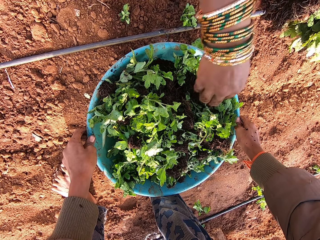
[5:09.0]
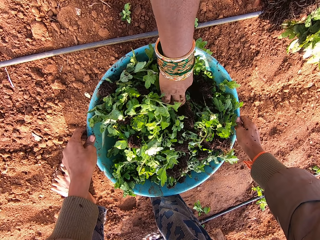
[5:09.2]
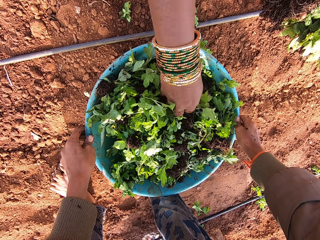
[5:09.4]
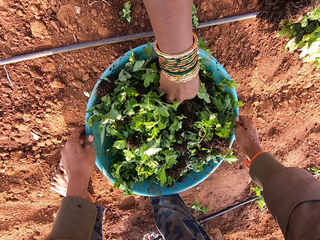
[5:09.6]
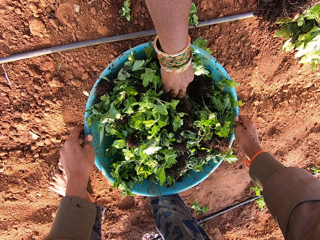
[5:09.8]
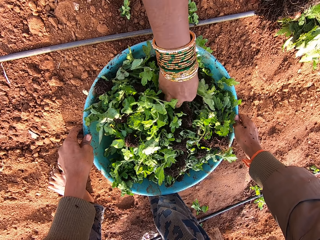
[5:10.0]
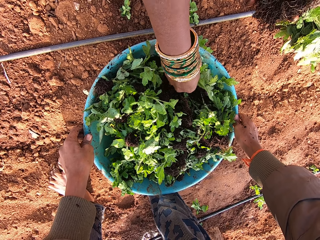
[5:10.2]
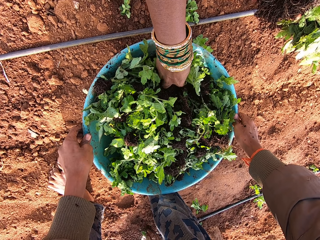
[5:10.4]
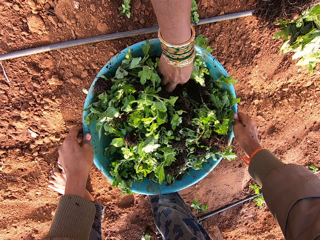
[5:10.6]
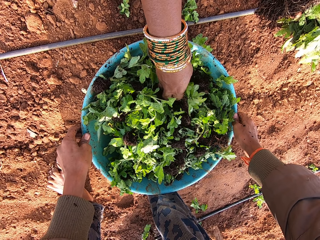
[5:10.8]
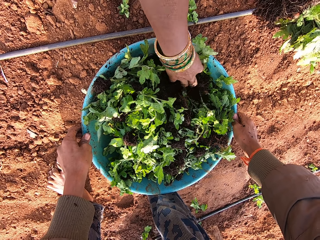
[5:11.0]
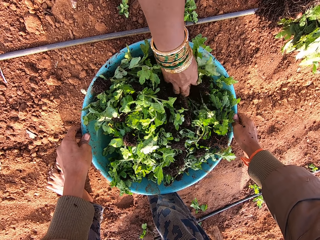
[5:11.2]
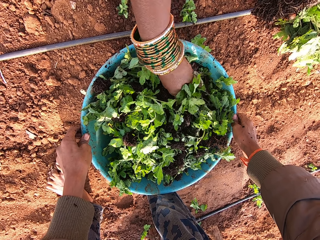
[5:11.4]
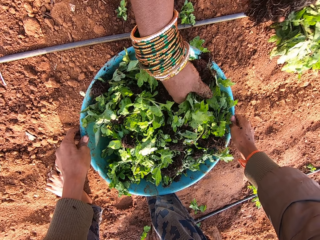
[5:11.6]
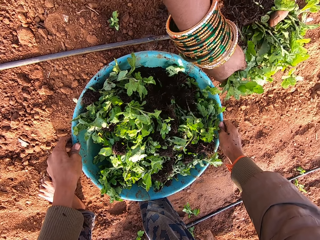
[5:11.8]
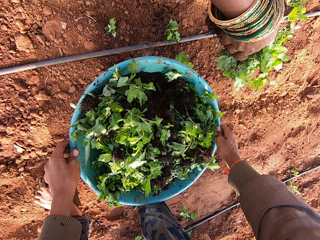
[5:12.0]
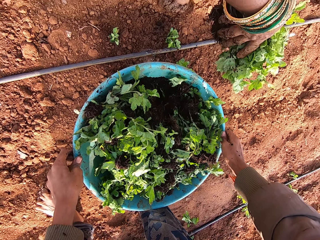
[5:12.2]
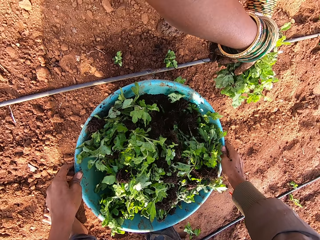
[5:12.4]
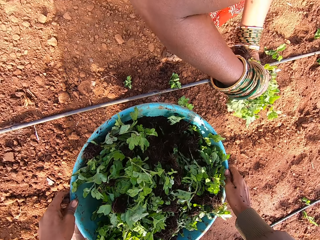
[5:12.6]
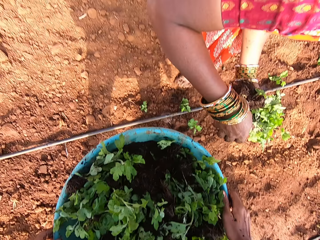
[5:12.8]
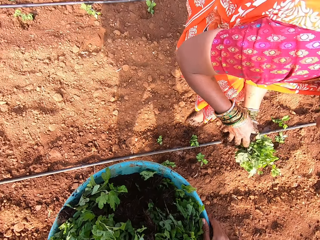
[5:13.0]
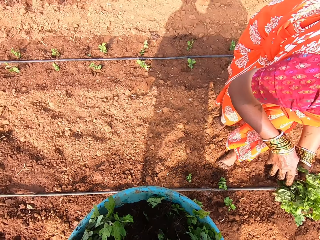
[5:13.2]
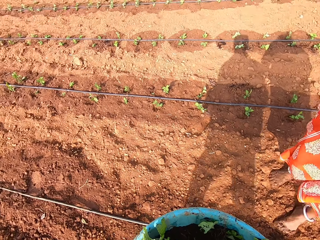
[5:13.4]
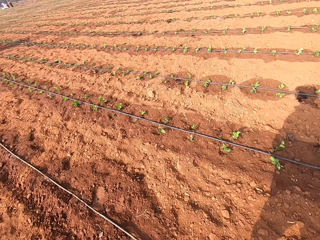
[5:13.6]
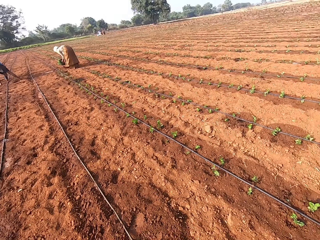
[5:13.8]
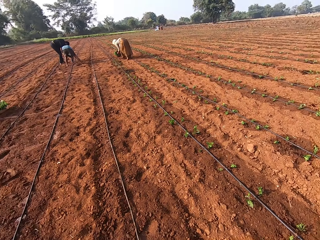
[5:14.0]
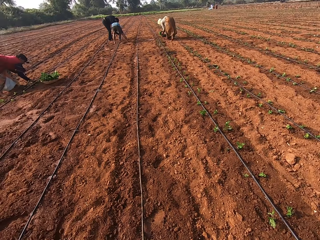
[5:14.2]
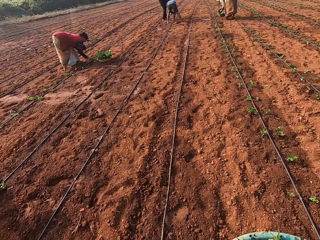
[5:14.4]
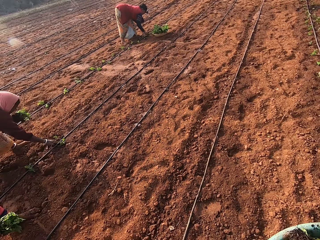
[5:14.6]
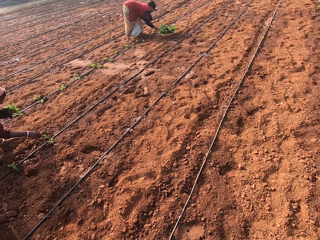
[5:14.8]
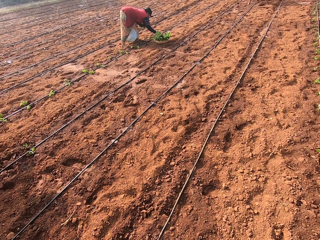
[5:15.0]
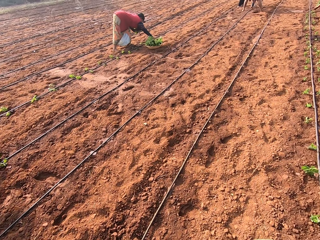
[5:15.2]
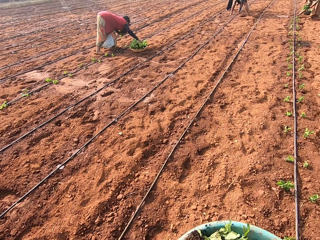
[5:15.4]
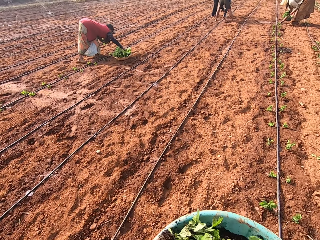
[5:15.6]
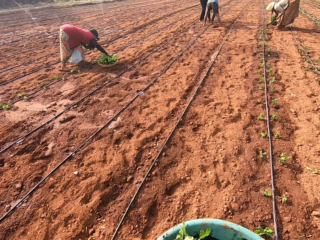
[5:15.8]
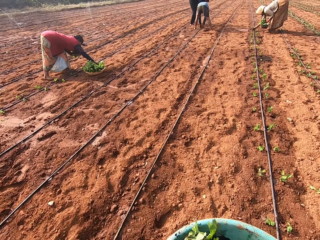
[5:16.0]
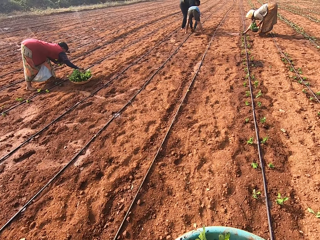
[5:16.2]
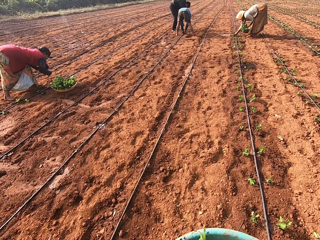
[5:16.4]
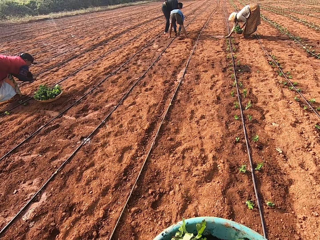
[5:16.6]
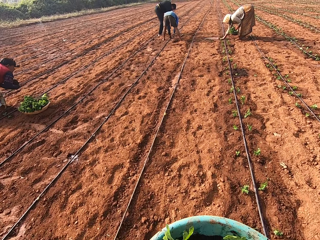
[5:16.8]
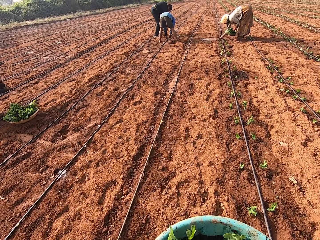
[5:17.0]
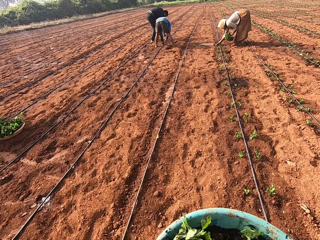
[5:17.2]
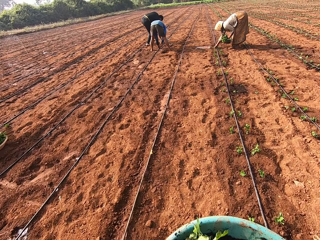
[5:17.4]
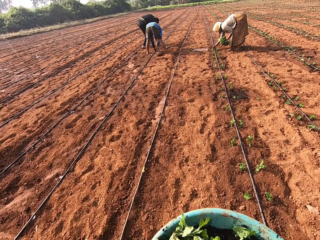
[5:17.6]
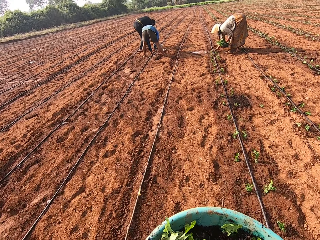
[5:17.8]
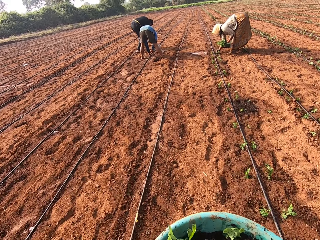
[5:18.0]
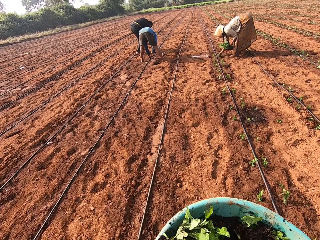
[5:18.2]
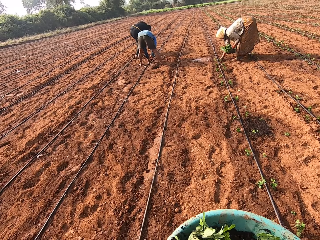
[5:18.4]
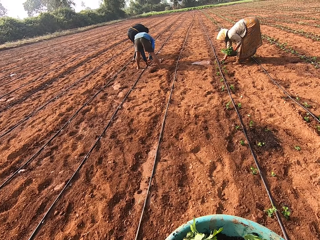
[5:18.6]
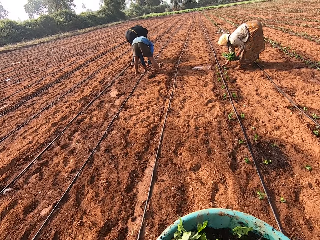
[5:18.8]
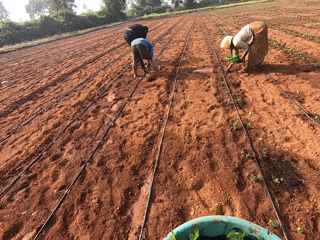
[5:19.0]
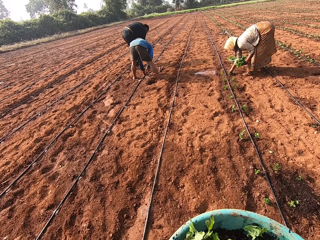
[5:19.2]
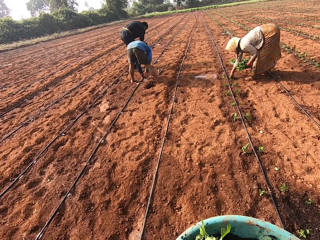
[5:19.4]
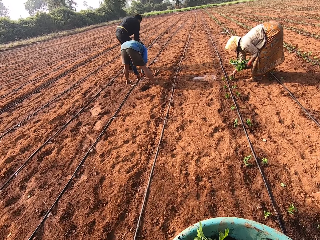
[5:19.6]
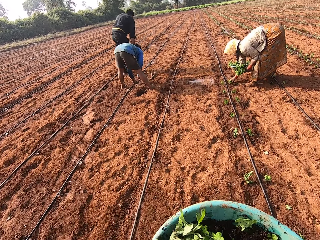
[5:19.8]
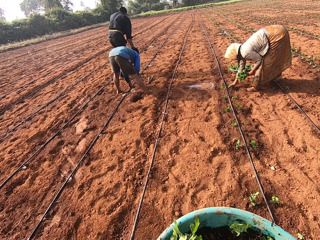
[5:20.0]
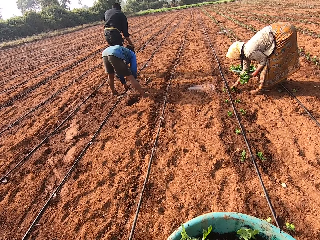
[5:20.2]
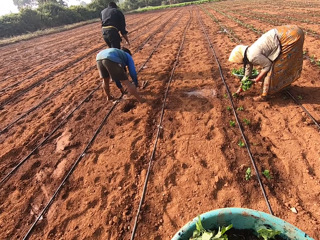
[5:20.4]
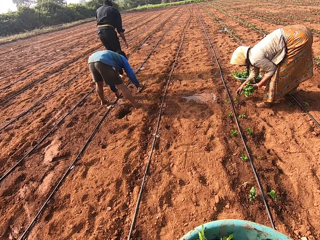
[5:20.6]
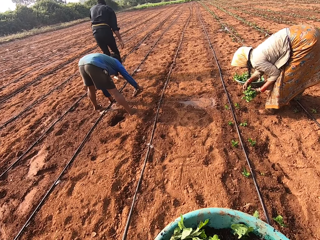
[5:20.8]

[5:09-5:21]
A woman picks plants from the bowl of plants in the hands of the camera wearer. The woman puts the plants in her right hand in her left hand. The camera wearer walks away across the field with the bowl of plants in both hands.

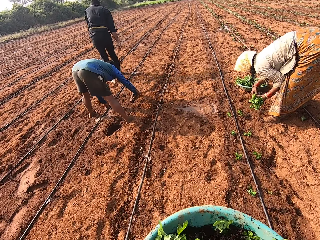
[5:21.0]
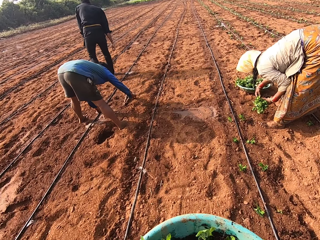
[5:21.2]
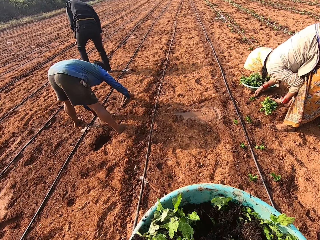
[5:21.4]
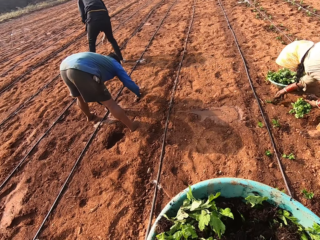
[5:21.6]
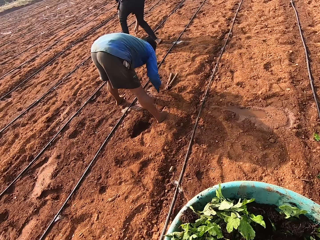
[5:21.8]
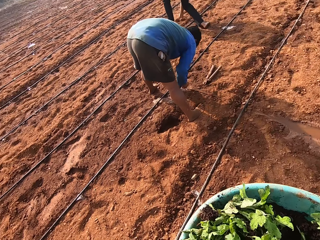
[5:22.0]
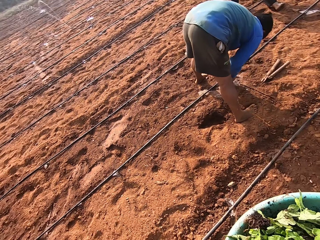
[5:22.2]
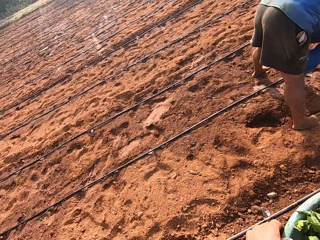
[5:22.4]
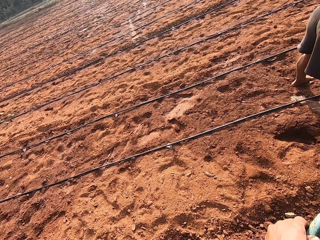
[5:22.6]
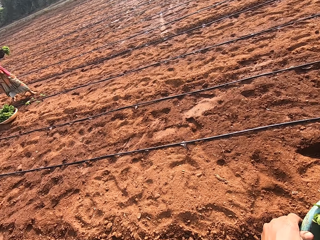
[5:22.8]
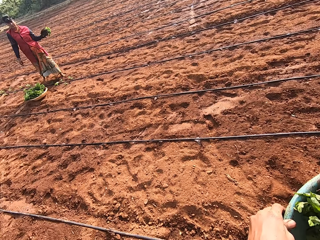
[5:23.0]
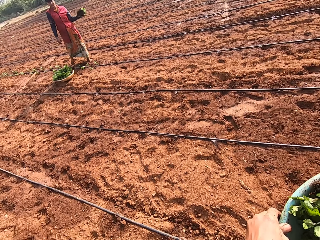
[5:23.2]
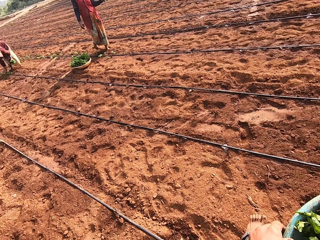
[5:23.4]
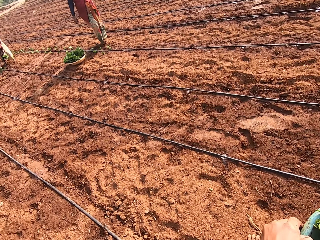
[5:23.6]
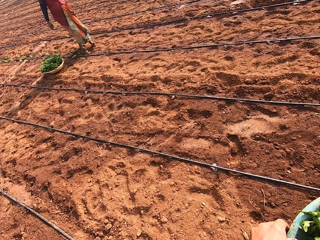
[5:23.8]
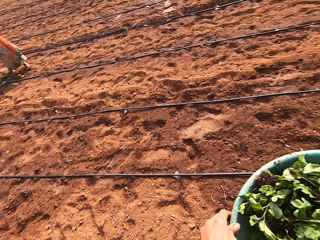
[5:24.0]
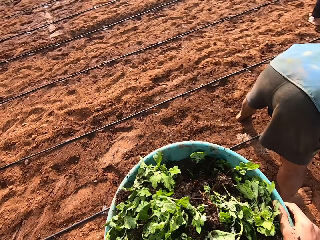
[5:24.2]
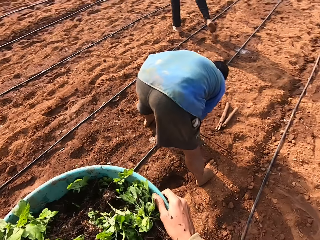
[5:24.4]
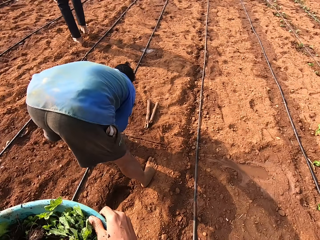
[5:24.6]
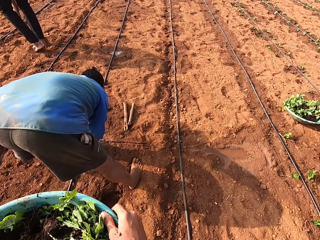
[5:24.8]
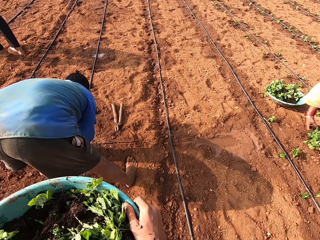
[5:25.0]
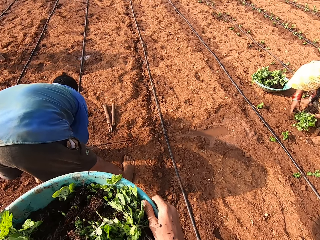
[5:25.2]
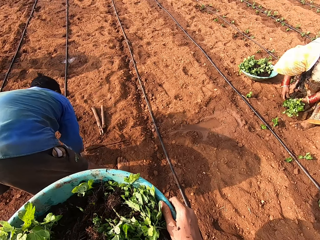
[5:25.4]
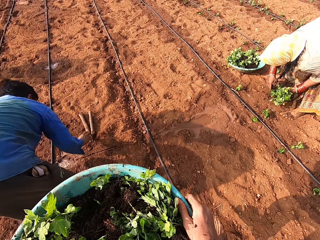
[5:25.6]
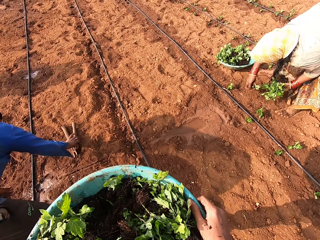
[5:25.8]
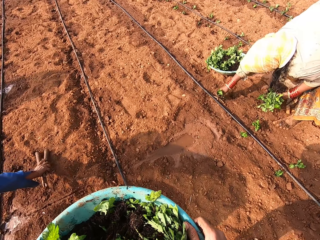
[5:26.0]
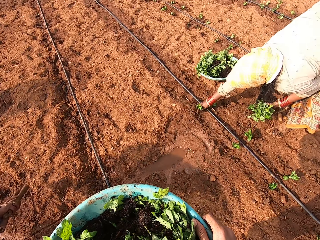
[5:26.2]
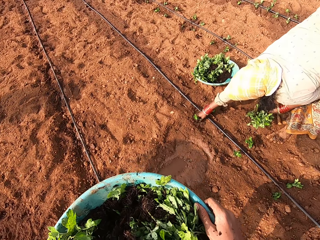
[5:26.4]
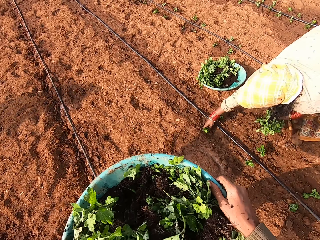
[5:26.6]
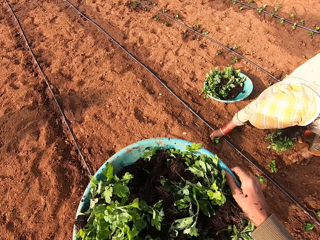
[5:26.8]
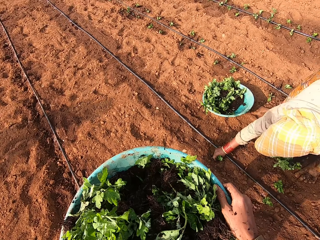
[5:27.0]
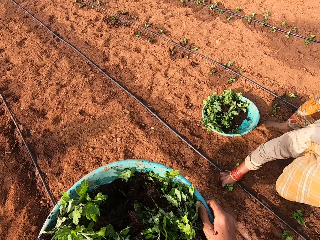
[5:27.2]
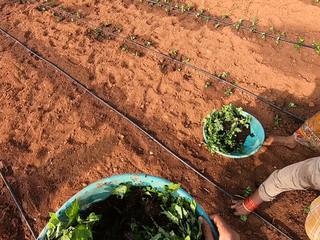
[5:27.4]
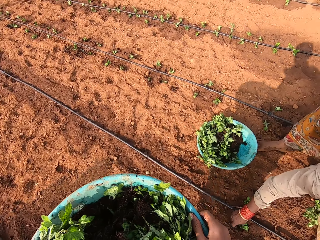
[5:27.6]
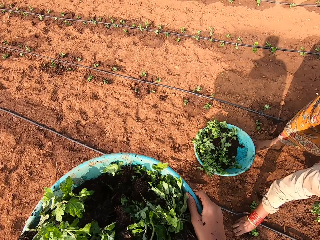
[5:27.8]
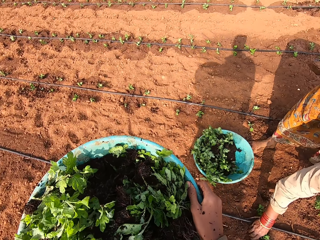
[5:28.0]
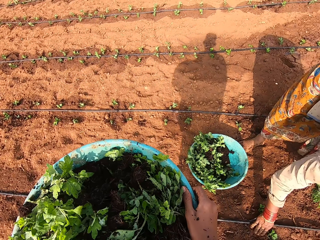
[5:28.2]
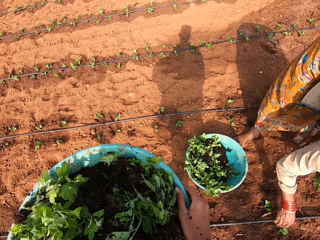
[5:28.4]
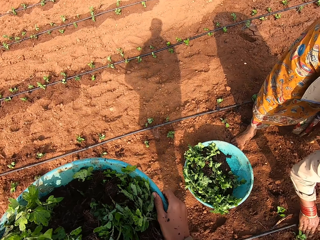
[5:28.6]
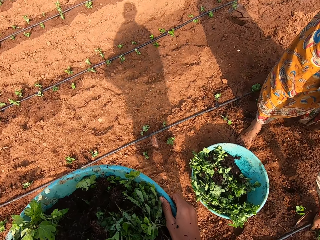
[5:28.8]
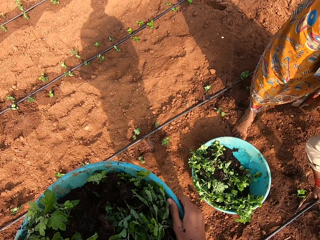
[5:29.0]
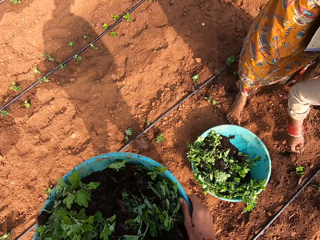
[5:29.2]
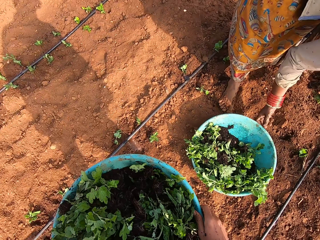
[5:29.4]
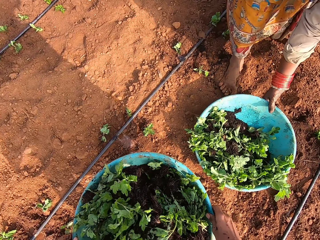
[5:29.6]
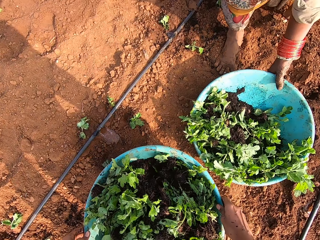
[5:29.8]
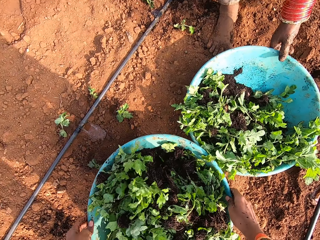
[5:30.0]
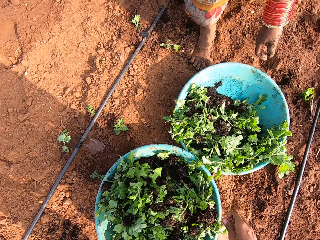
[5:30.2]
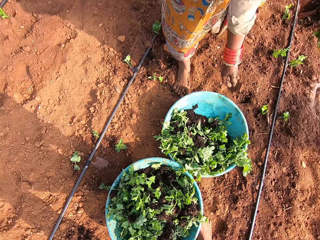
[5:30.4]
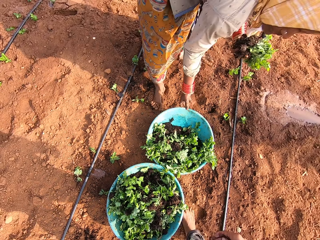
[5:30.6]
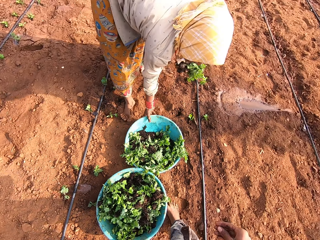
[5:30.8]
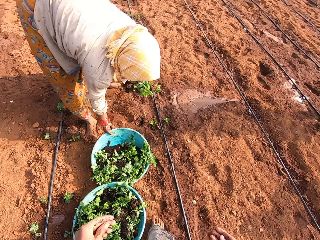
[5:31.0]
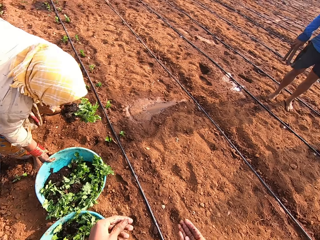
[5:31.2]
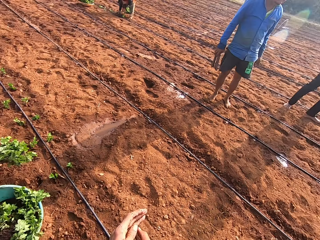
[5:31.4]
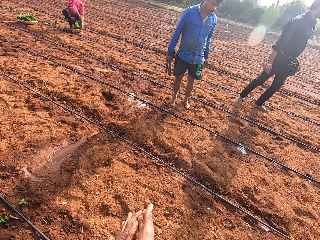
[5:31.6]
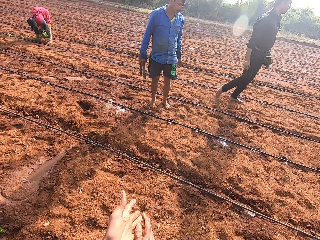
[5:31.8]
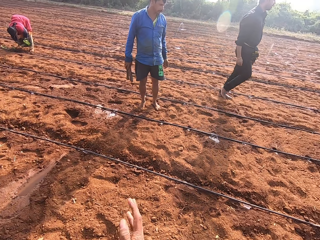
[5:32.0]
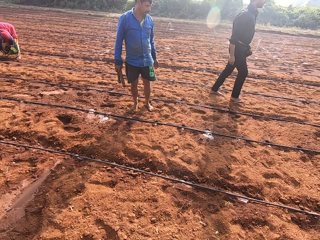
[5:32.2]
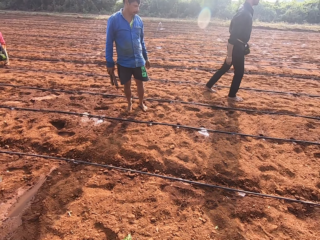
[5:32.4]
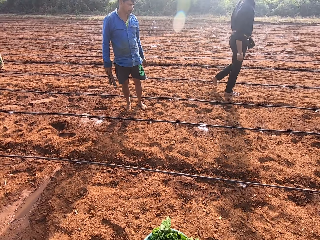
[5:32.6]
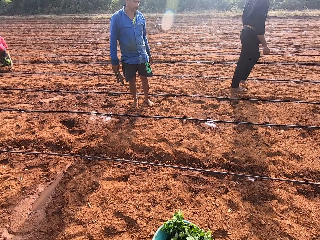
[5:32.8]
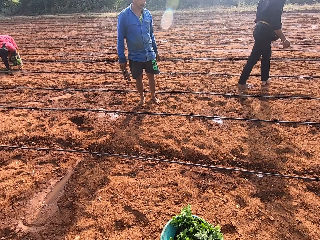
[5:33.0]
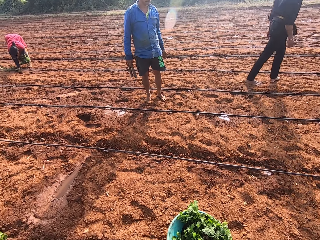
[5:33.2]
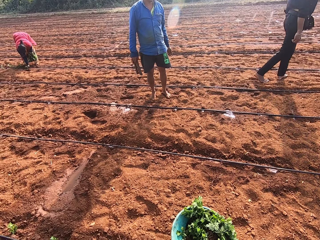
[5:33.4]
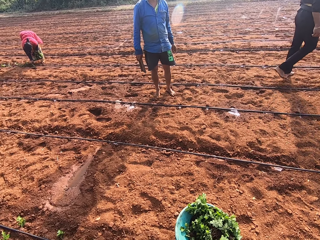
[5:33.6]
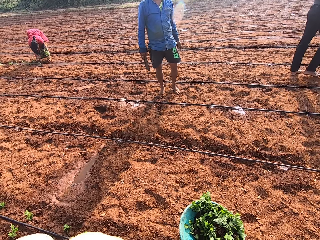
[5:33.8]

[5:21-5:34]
The camera wearer stops and looks around. He places the bowl of plants in both hands on the ground. He stands while dusting off his hands. A man walks around in the field. The camera wearer rubs both hands together.
